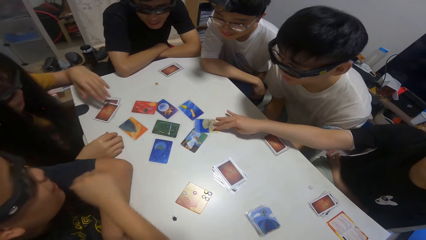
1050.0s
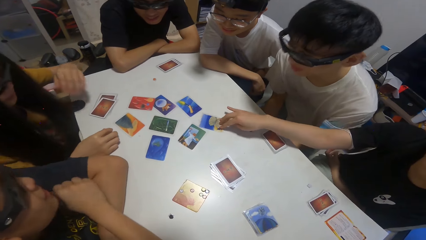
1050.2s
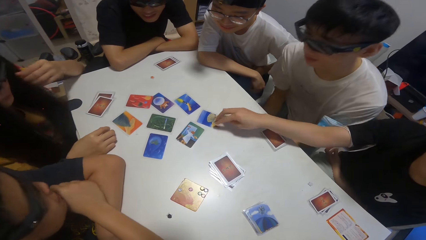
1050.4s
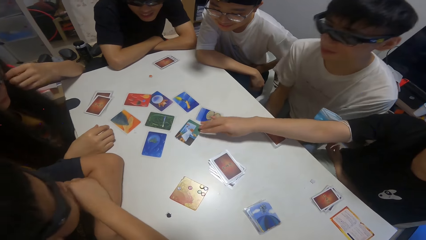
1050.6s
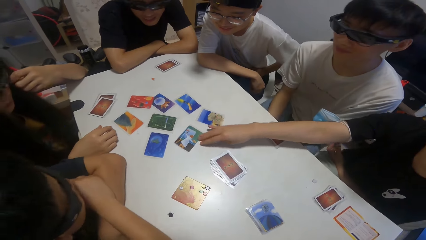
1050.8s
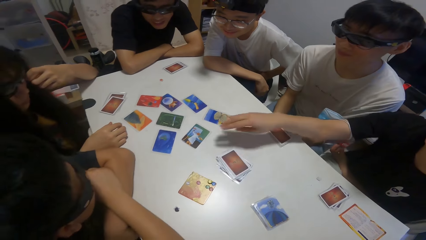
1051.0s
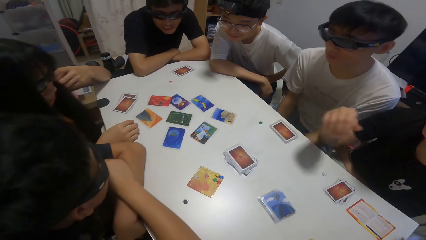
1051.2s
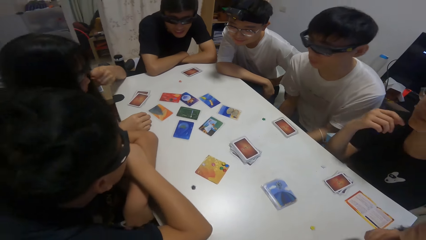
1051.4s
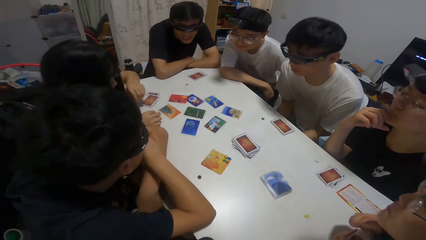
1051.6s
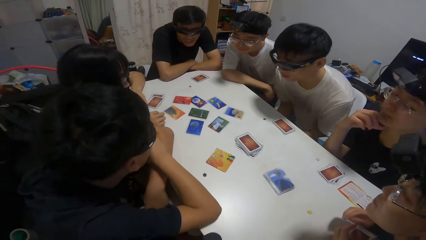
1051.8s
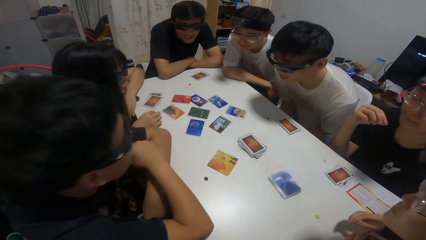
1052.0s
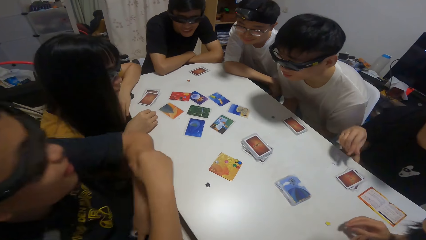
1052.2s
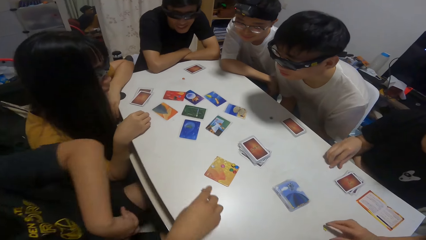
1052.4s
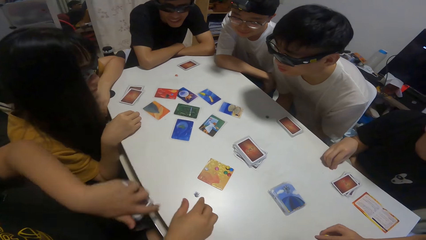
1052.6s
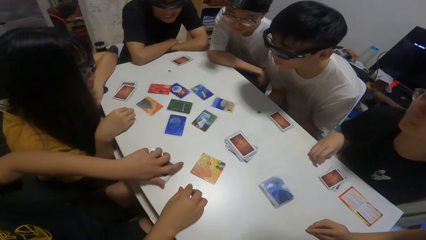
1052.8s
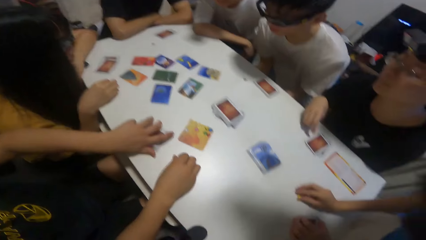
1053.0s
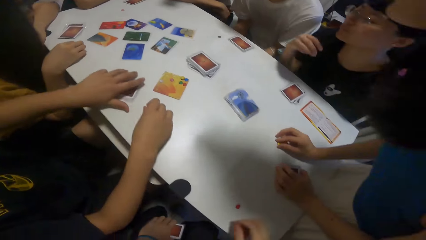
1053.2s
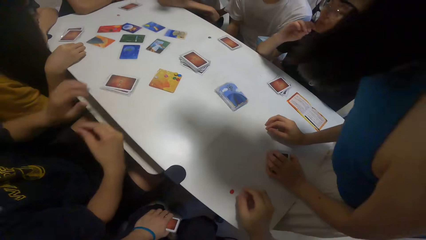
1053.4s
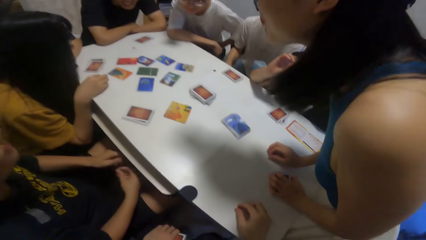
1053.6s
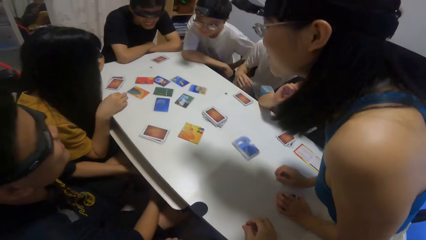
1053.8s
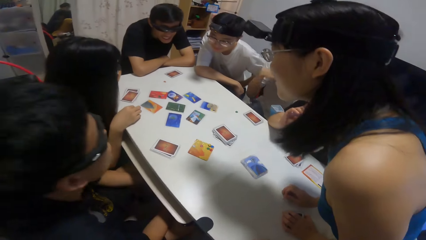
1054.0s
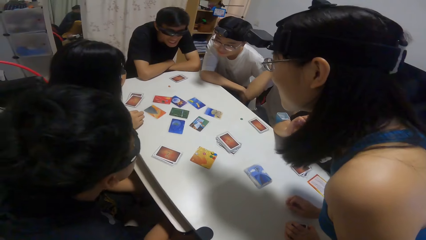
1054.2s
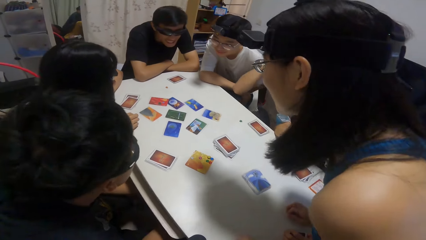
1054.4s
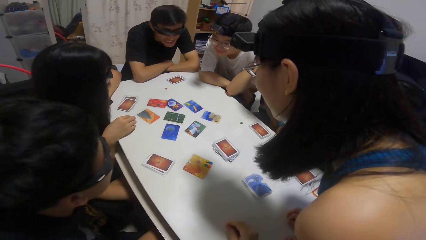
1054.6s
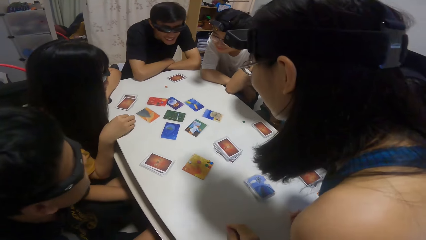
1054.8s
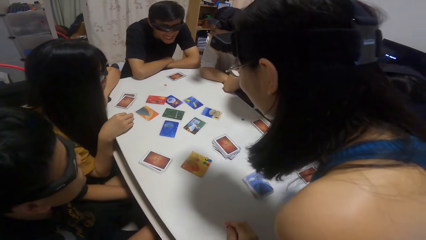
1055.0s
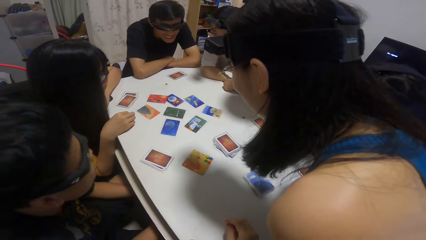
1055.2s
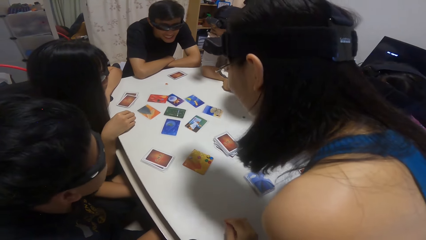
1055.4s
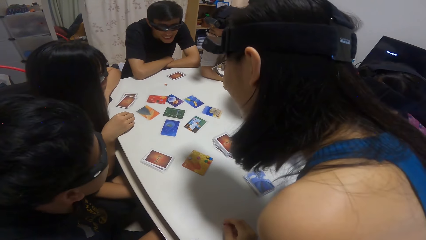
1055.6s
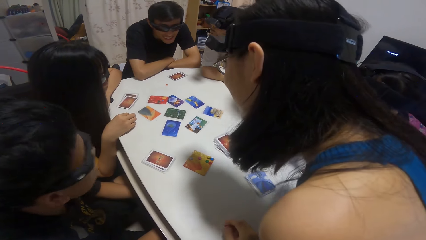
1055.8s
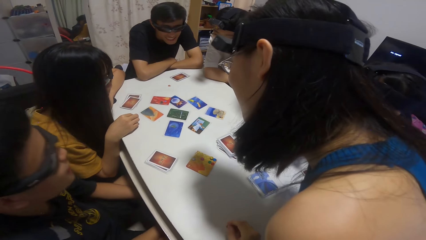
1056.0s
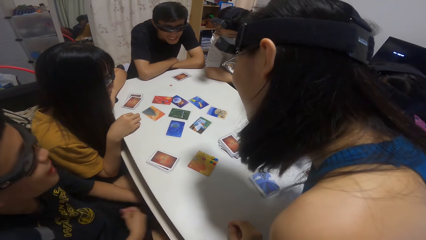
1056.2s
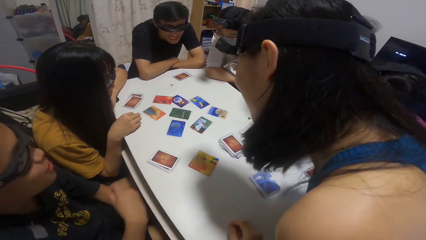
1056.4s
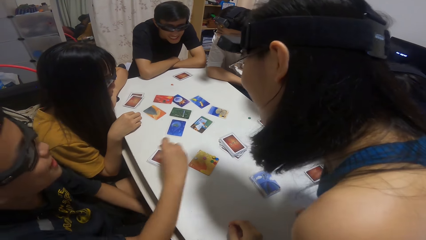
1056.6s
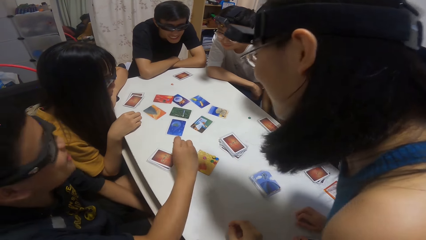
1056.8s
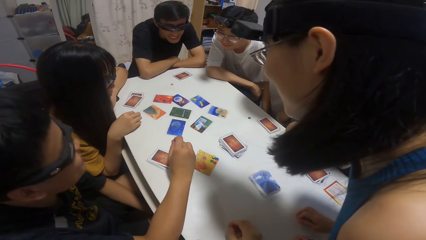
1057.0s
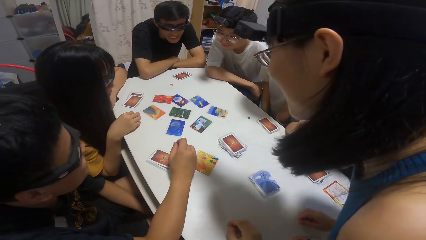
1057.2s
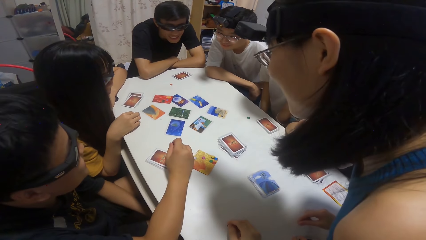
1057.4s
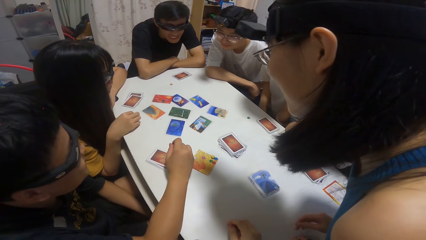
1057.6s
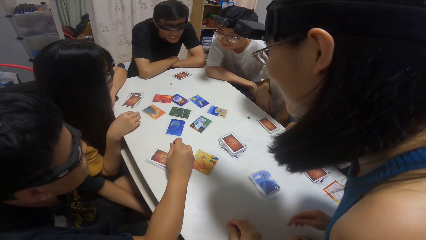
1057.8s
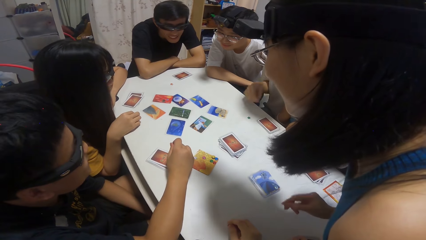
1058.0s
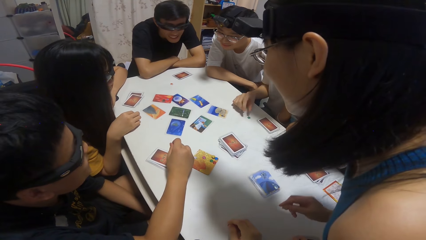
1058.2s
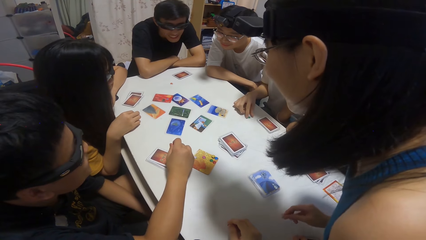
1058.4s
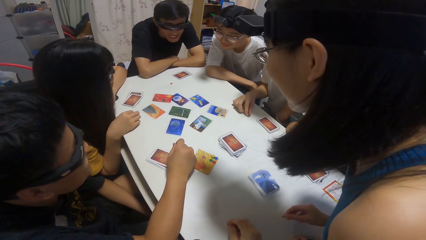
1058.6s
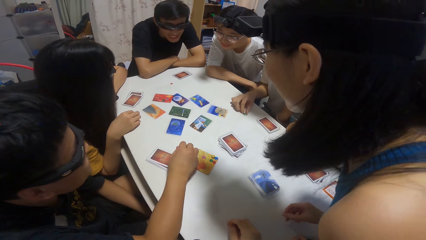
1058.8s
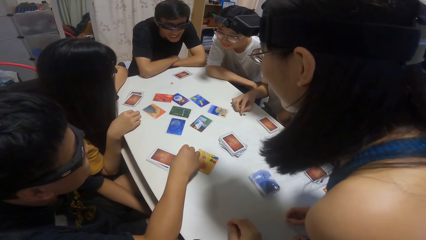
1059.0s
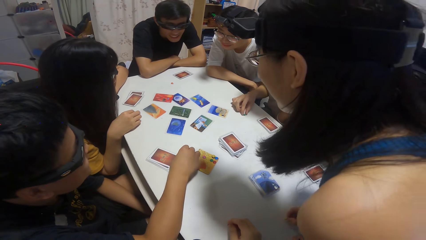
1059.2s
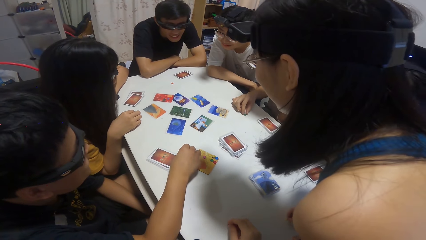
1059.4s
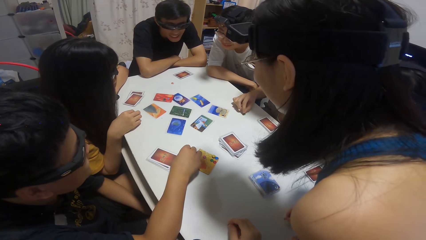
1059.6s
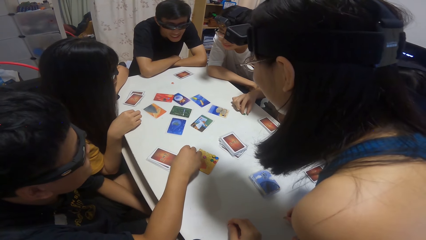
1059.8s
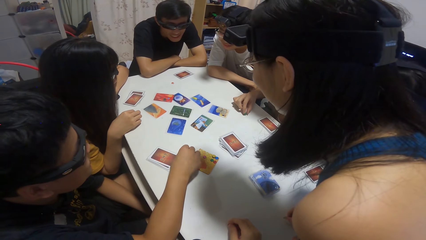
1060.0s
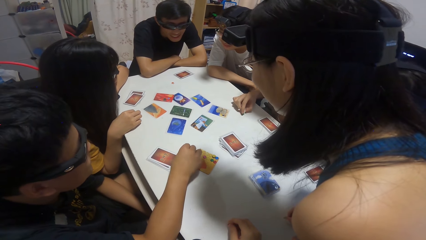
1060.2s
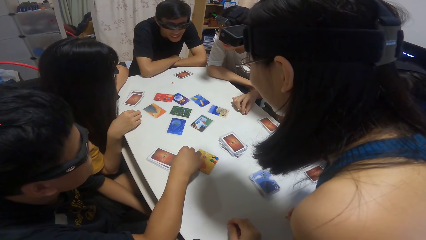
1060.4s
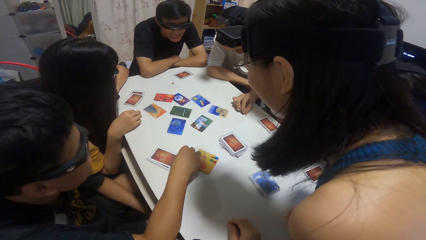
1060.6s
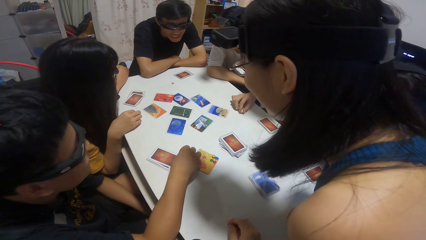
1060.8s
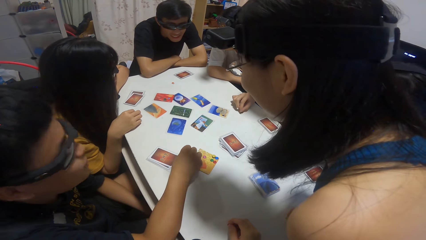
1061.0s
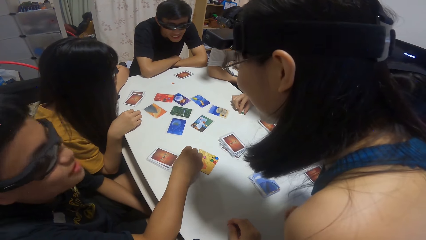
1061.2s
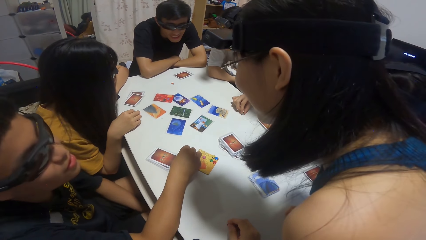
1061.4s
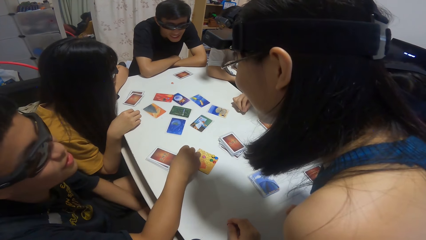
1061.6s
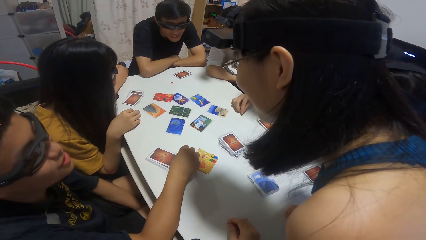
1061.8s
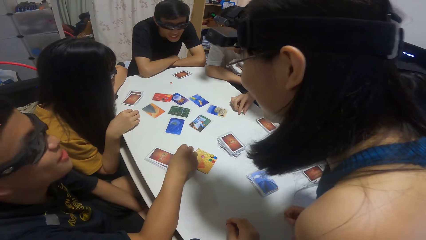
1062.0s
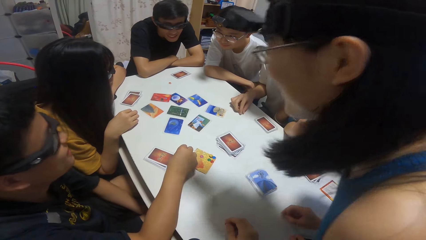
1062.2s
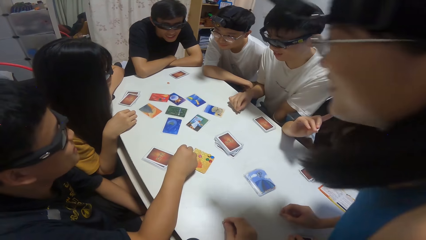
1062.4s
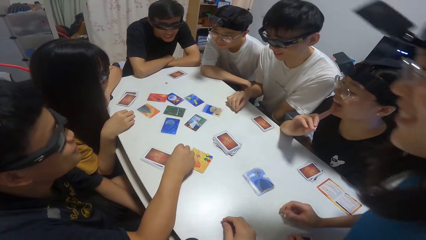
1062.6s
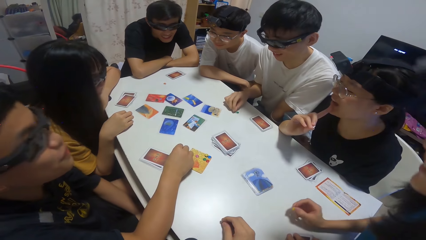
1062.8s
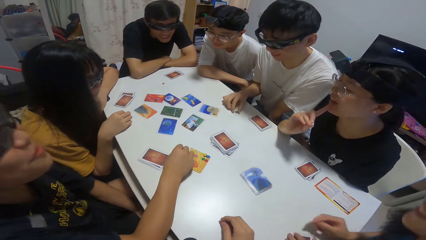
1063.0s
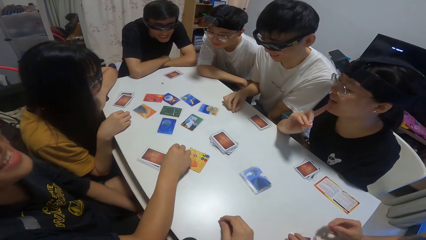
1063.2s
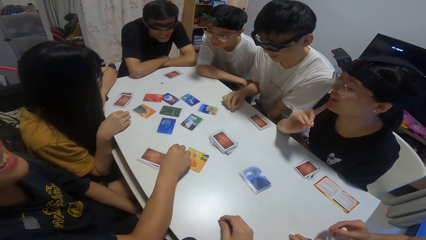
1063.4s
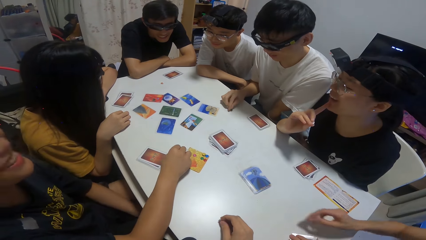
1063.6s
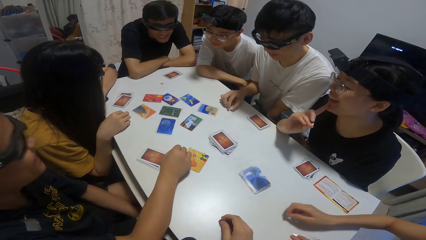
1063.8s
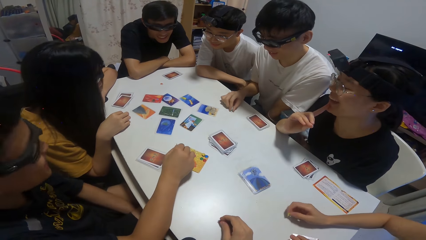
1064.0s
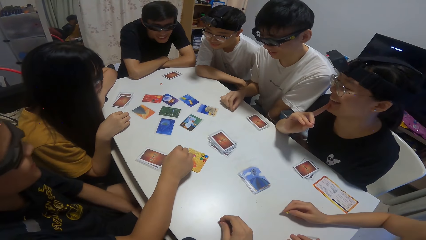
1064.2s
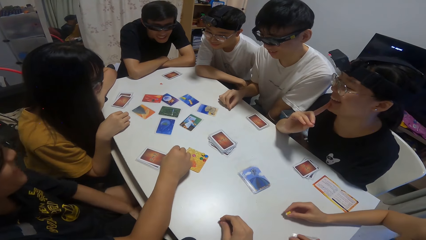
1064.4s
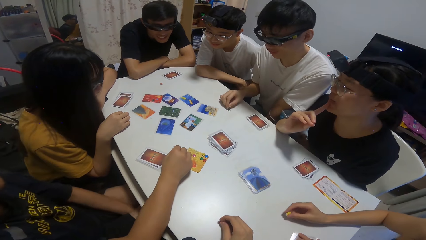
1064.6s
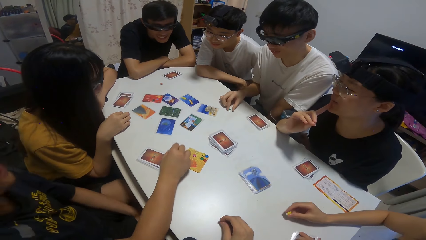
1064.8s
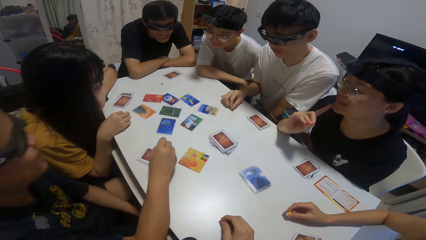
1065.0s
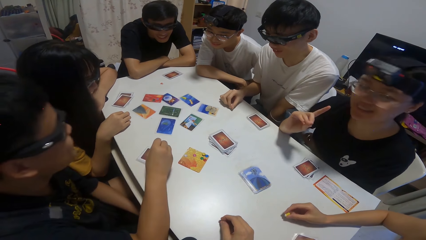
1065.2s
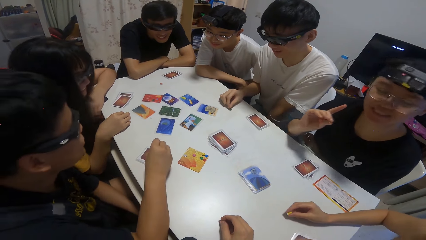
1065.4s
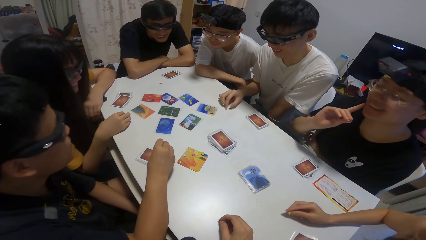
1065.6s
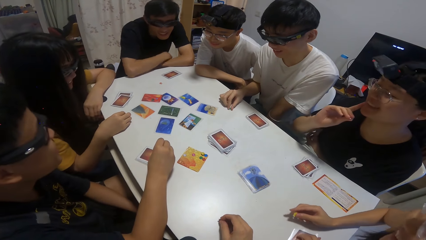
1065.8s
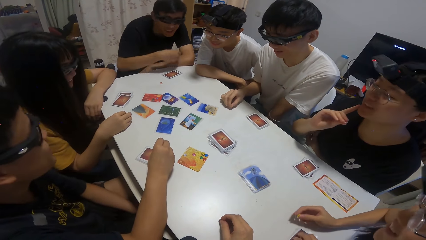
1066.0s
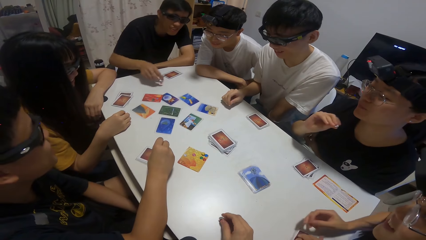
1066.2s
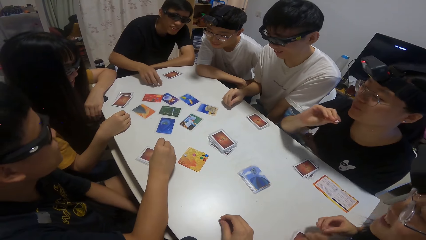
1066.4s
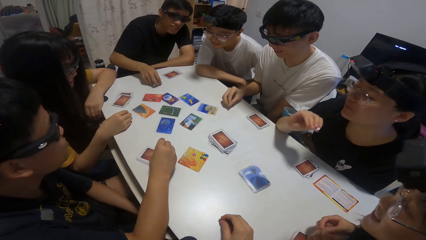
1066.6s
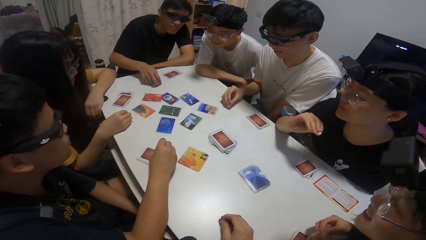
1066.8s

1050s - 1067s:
A person moves cards on the table. A girl touches some cards on the table with her right hand. Another person moves cards on the table. The camera wearer stares at the table. The other person puts a hand on the table.
